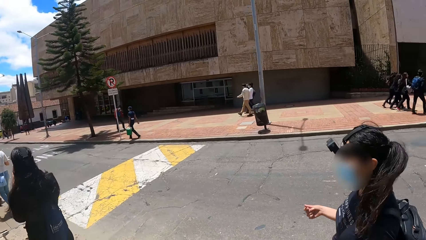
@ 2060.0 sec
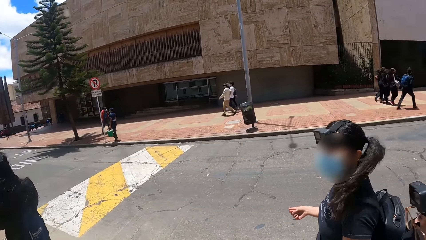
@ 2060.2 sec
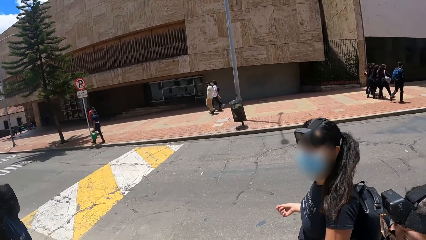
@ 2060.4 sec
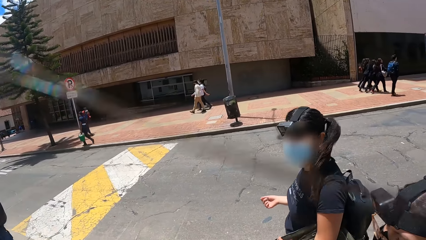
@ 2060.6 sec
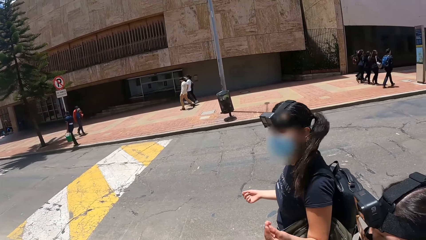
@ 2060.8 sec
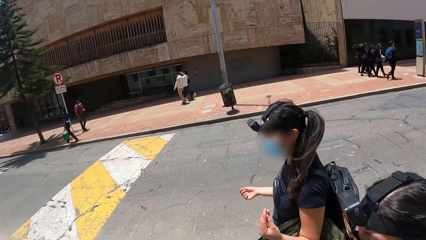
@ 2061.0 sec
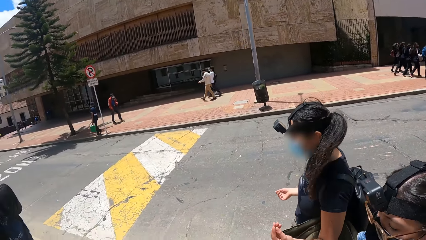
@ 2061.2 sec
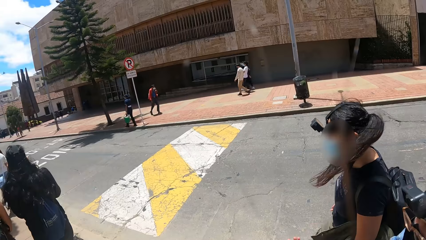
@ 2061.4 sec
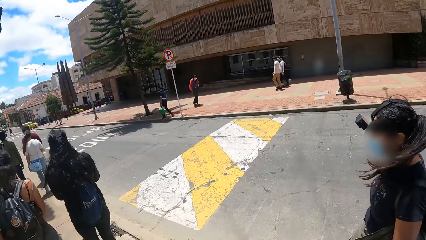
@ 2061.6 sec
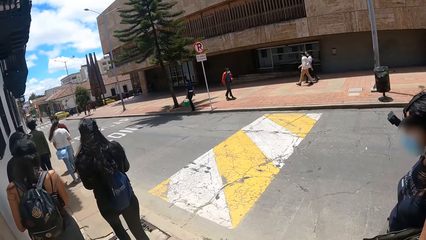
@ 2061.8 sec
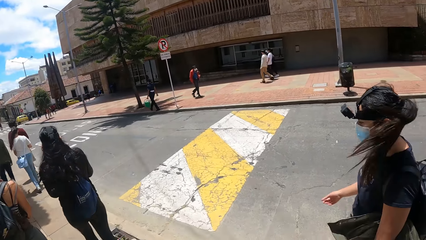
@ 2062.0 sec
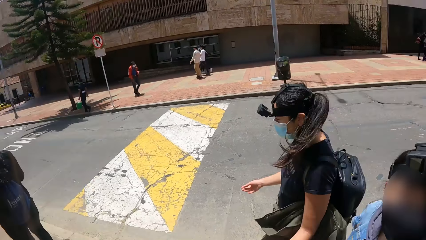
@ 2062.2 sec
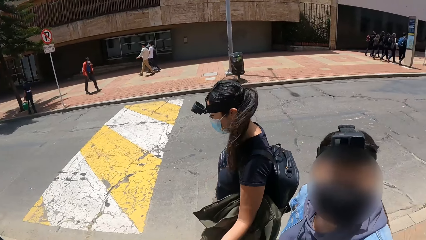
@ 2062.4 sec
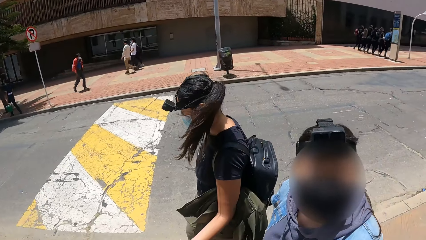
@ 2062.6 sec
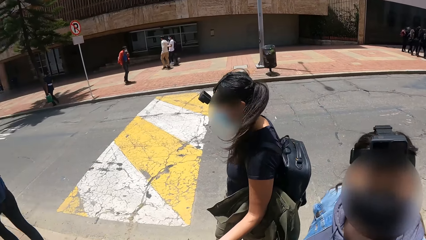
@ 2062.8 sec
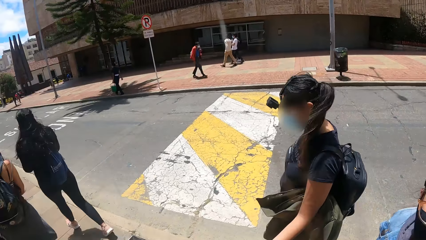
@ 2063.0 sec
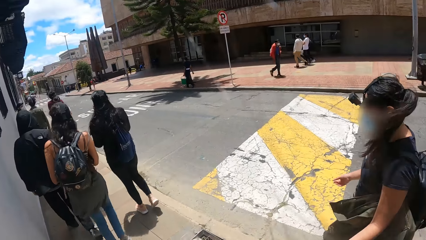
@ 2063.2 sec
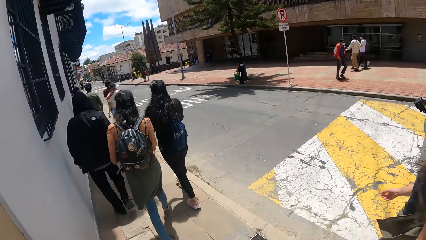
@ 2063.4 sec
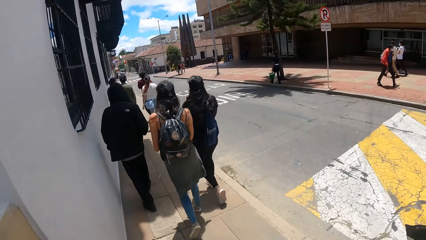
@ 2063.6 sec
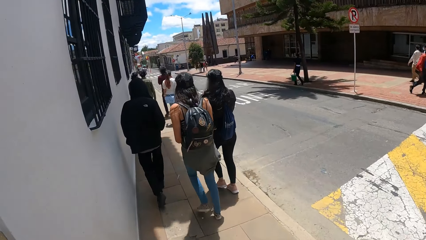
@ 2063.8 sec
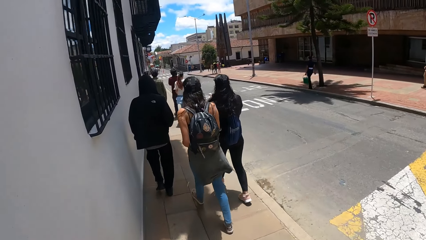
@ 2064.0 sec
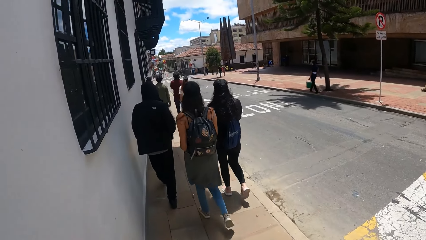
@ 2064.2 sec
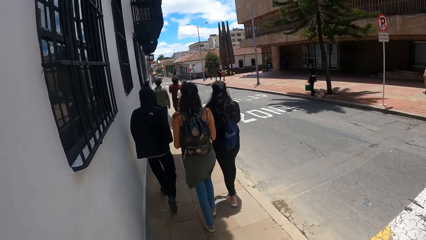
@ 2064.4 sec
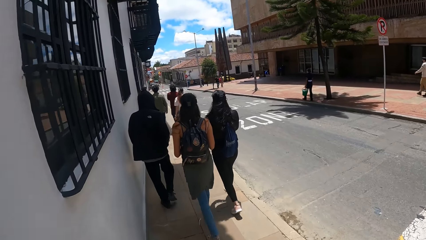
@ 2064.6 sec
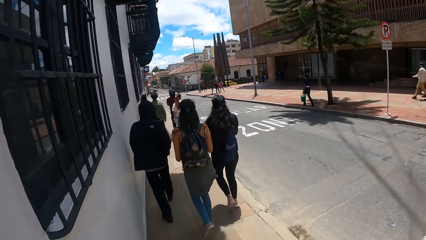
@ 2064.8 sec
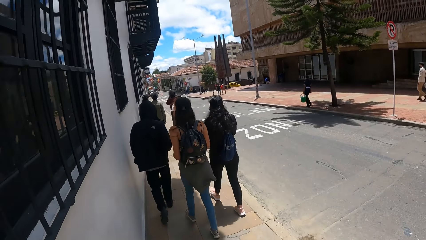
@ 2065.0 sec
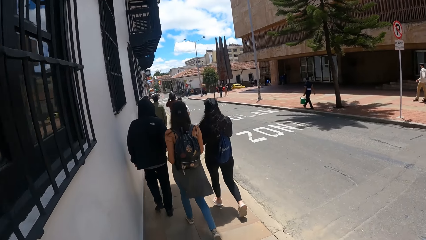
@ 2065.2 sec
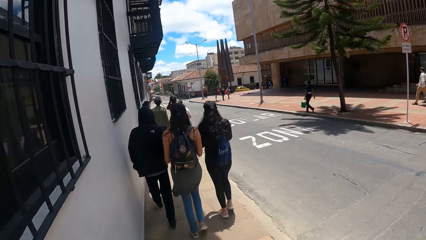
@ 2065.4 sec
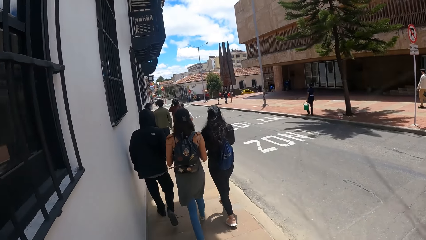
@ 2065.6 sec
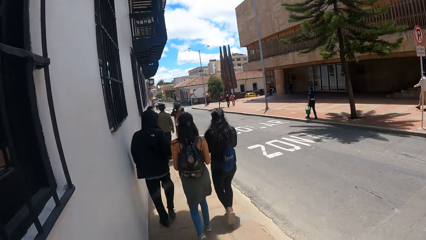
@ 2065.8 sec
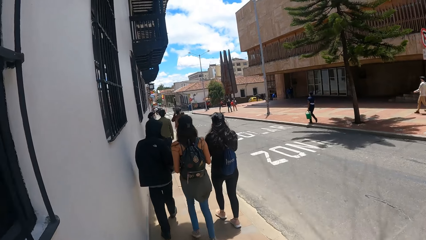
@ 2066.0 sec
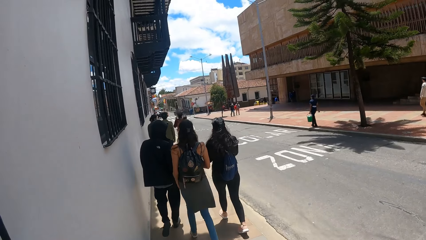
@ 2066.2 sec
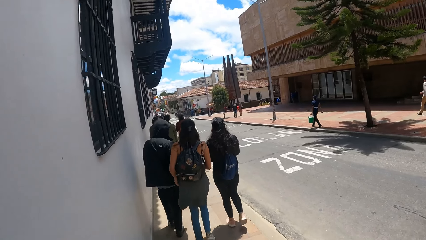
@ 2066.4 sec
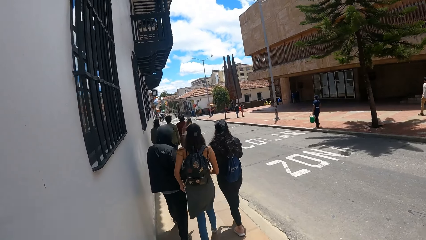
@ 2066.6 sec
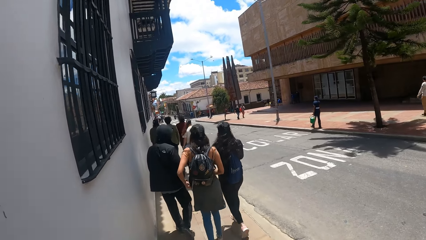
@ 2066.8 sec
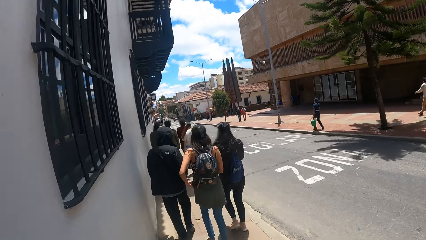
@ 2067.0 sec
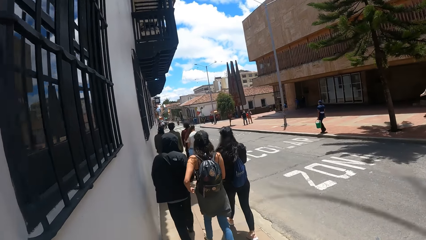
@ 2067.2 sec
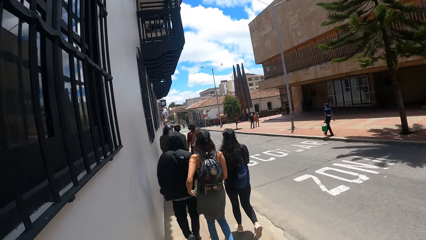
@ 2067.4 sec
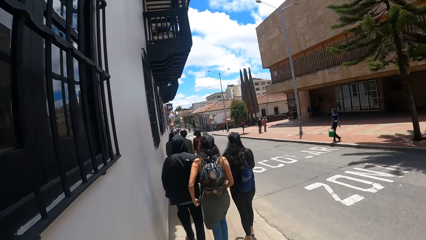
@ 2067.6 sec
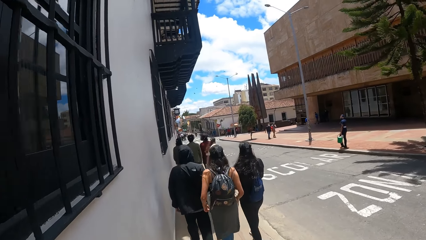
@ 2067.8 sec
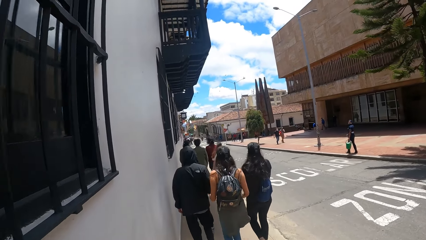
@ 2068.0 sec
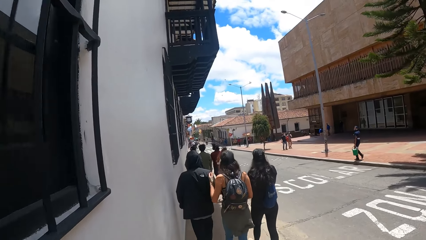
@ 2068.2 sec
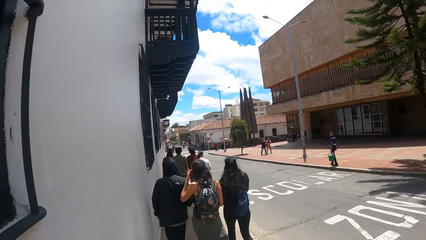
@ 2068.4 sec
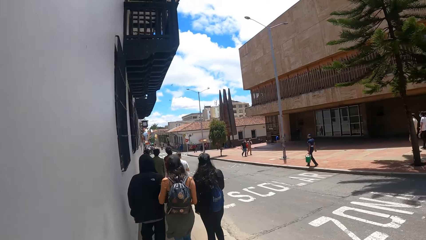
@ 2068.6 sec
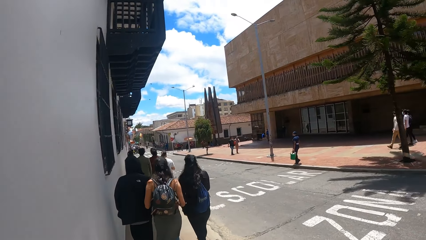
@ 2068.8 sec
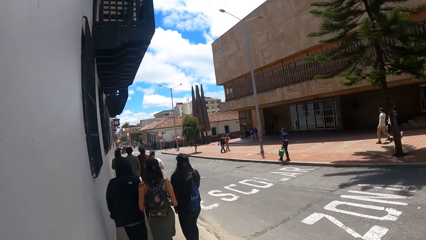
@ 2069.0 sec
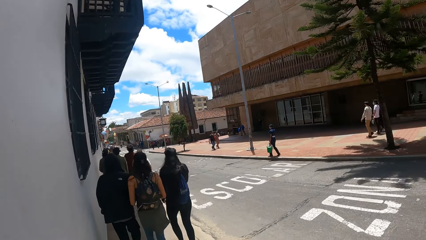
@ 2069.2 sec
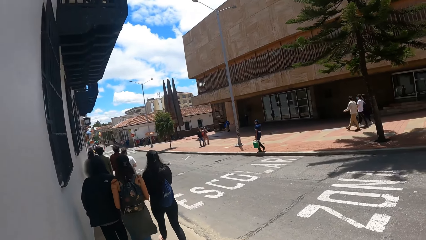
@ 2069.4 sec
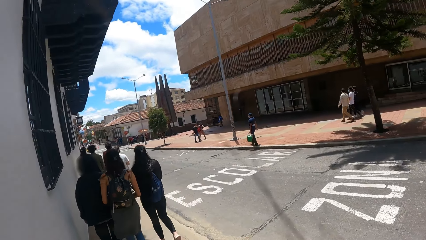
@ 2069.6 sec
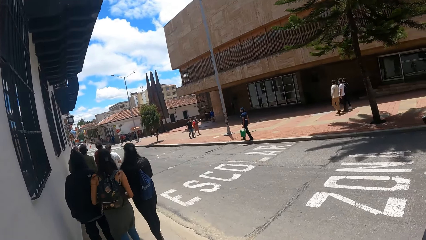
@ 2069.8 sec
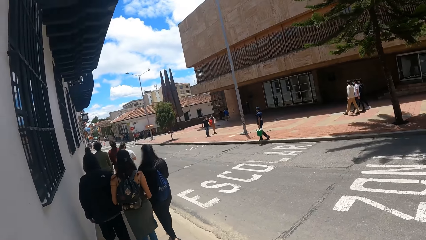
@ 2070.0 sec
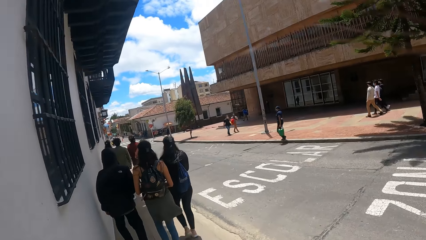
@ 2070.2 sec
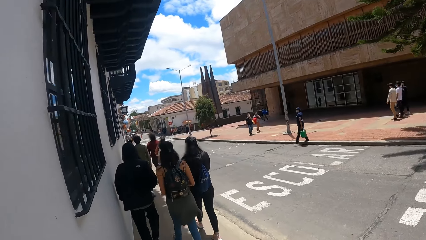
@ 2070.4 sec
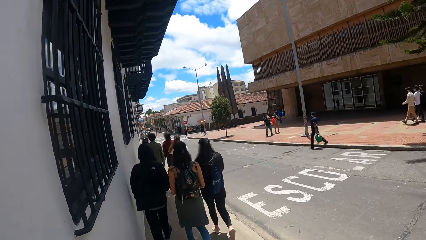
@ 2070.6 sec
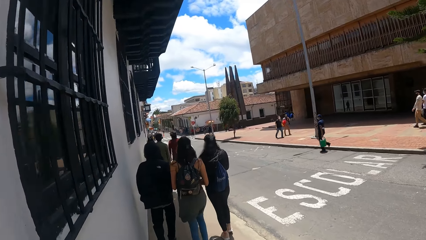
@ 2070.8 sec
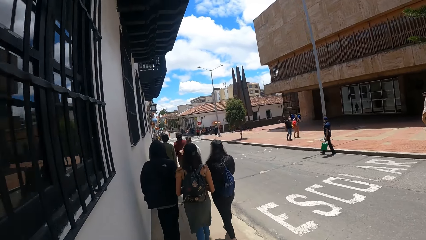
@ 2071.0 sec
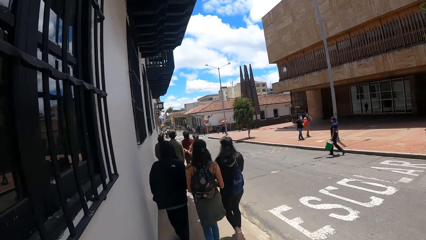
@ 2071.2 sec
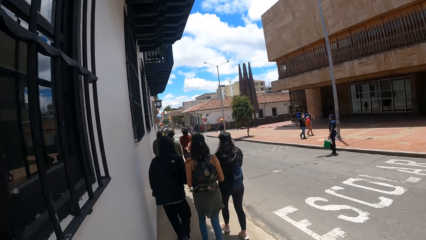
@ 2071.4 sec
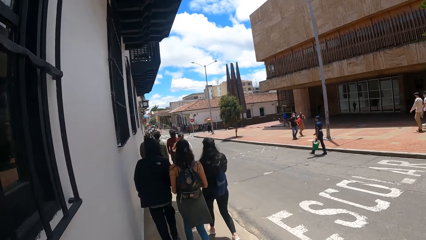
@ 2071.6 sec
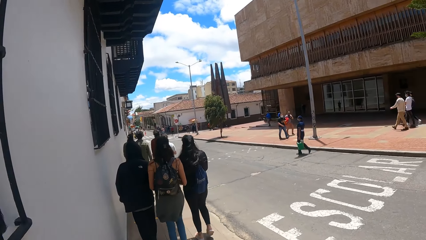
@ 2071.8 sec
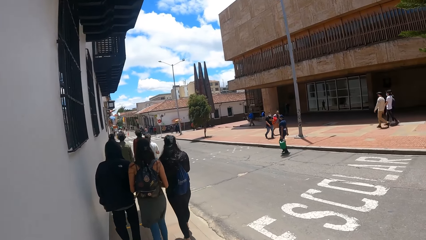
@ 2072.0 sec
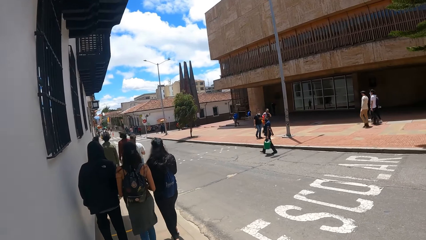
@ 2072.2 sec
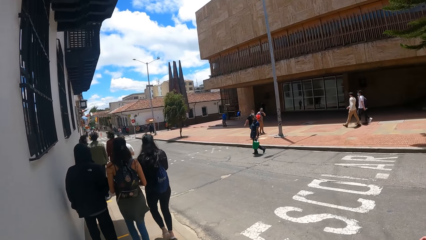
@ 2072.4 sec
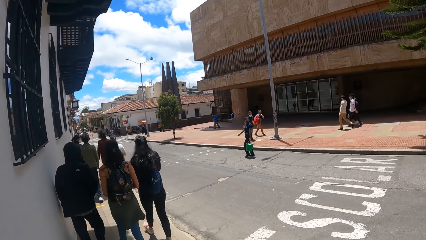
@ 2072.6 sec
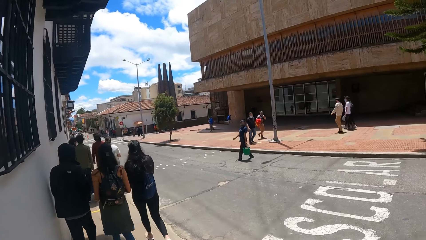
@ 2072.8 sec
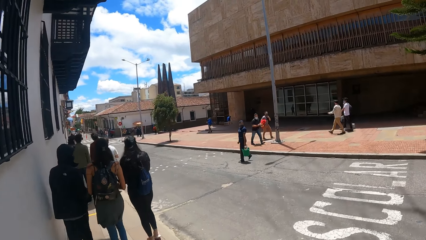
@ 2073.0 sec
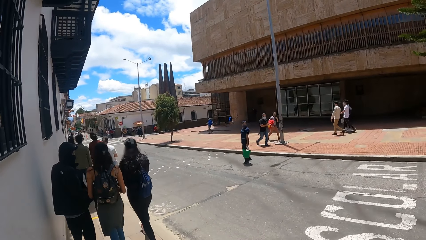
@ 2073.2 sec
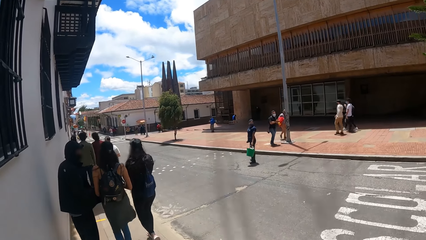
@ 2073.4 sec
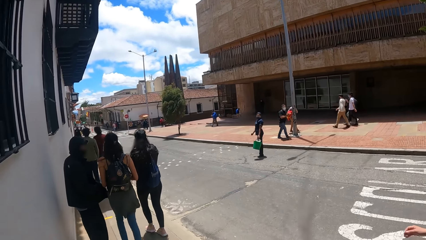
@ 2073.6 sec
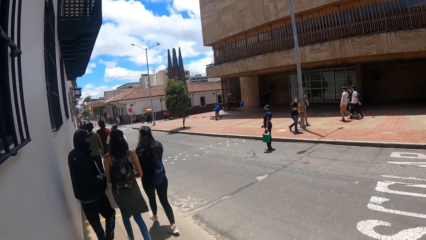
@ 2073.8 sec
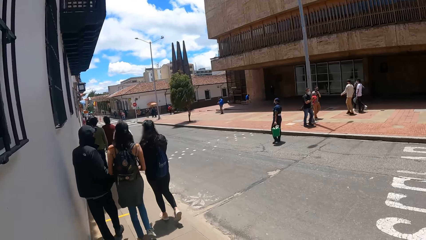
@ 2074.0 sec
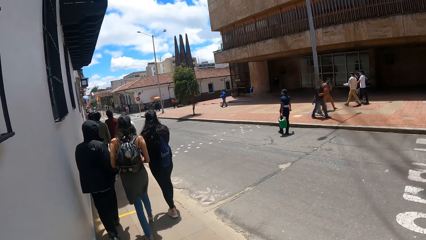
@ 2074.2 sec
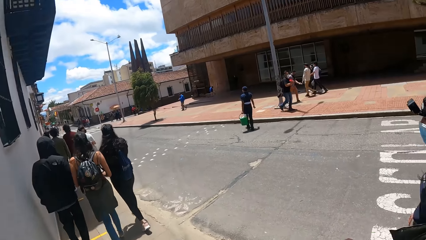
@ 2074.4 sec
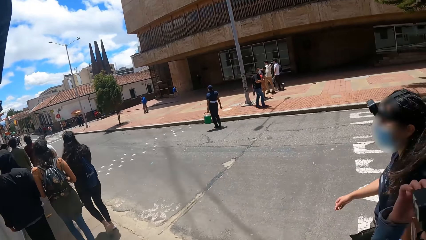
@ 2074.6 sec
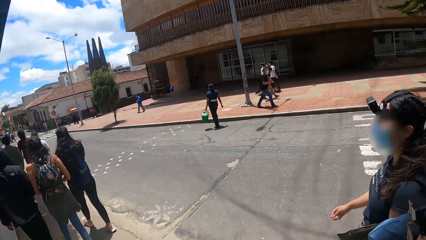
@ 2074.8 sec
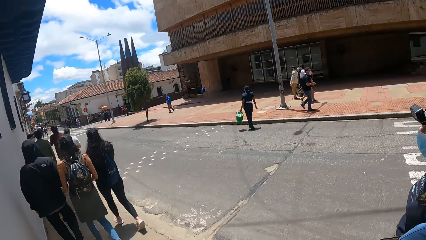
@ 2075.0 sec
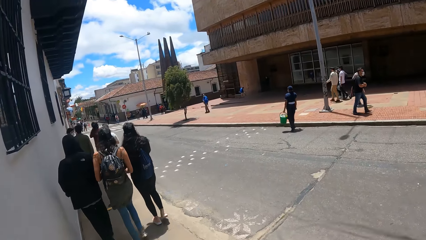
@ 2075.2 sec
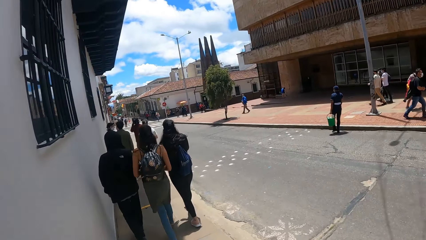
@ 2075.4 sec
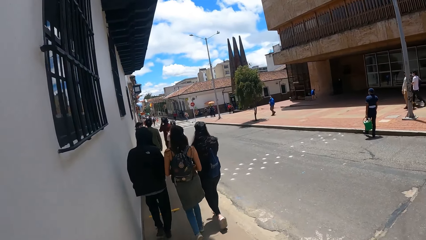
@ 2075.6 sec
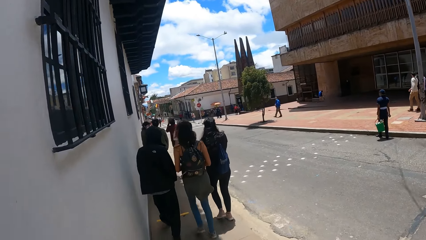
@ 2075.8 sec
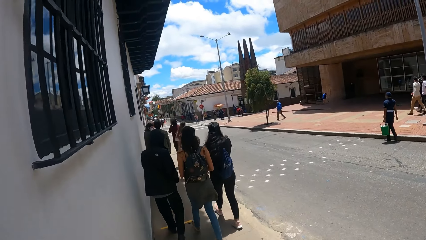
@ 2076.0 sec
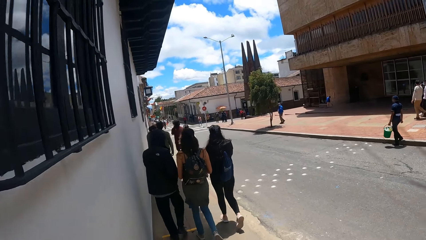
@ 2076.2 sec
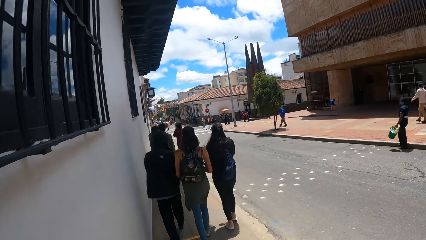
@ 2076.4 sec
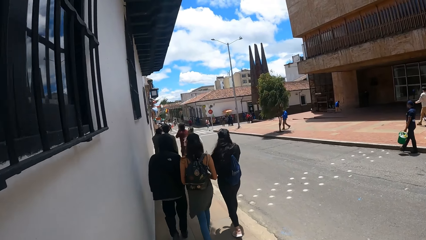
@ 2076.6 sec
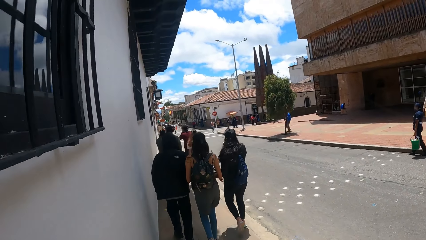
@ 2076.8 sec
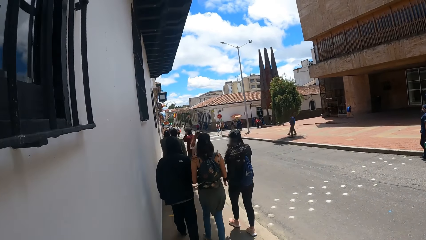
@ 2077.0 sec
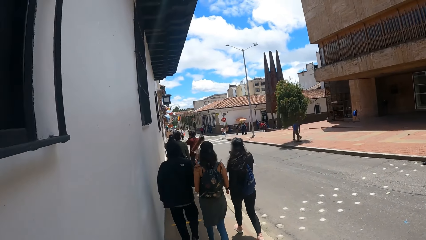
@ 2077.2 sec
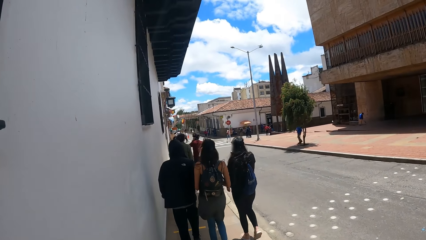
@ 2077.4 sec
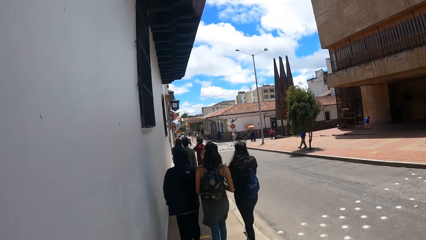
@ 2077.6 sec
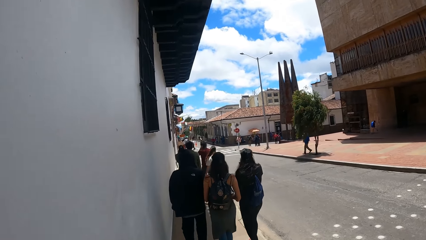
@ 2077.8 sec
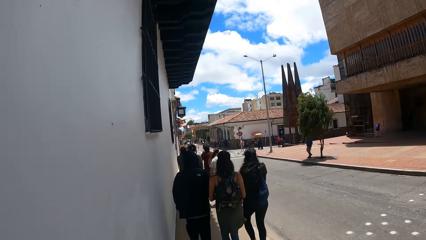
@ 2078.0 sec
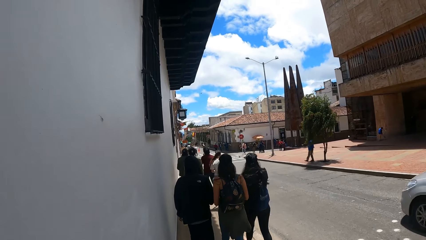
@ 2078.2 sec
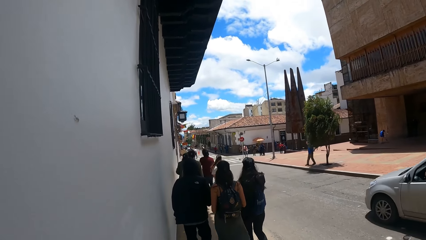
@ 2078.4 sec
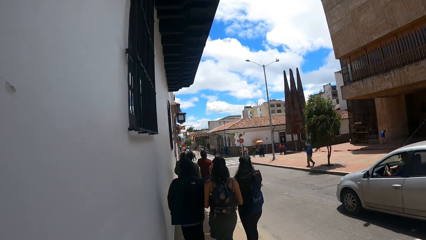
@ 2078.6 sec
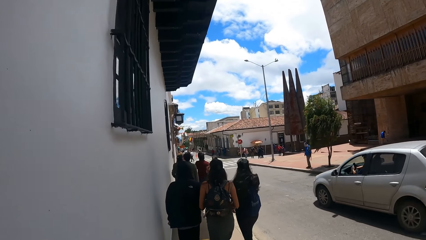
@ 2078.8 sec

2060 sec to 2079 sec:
The camera wearer looks around the road. They interact with people.
